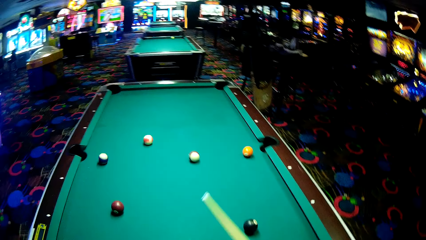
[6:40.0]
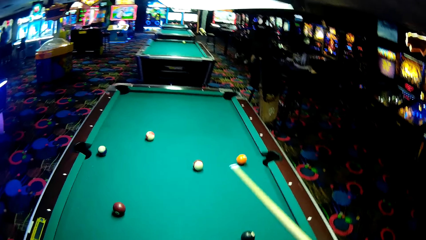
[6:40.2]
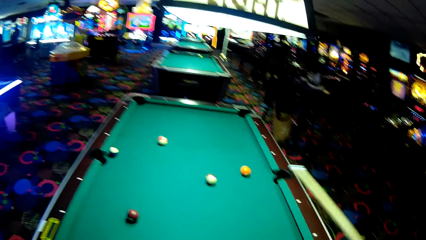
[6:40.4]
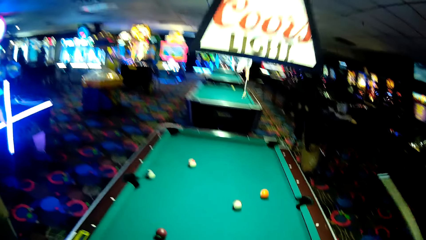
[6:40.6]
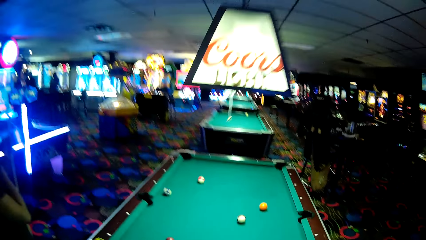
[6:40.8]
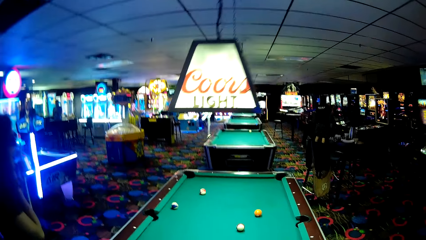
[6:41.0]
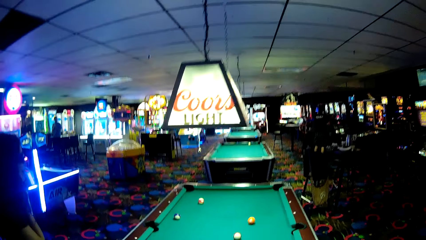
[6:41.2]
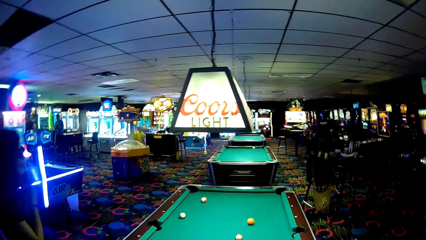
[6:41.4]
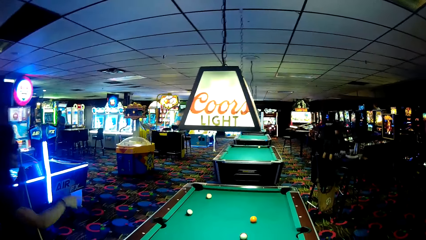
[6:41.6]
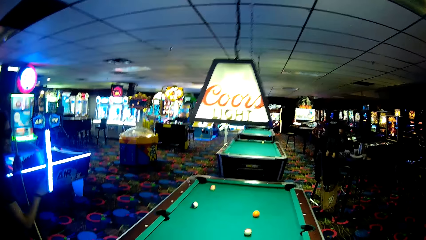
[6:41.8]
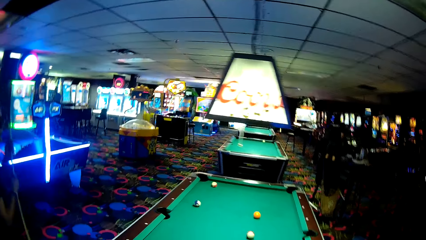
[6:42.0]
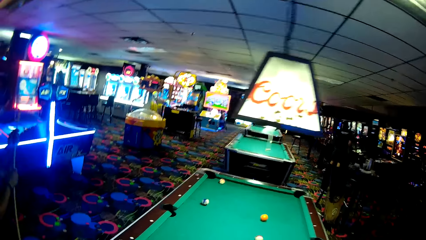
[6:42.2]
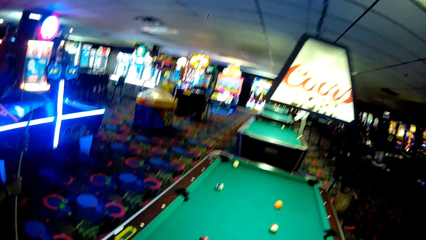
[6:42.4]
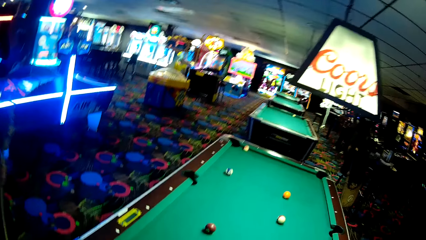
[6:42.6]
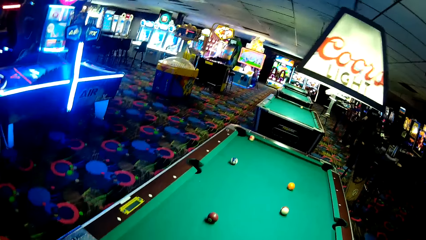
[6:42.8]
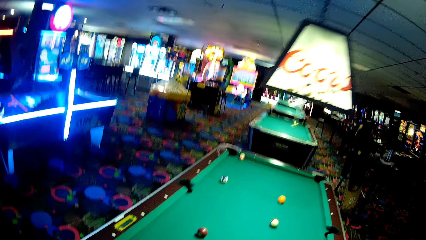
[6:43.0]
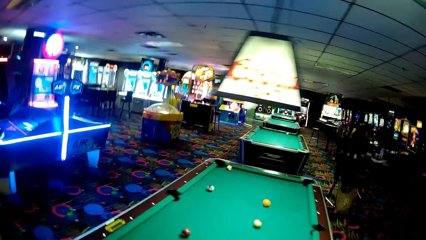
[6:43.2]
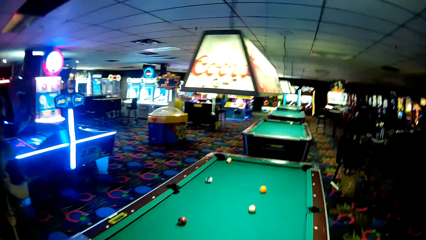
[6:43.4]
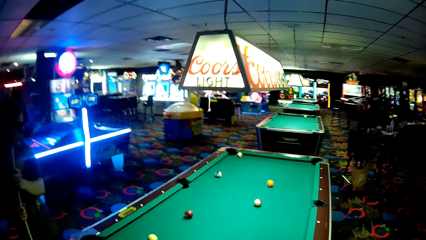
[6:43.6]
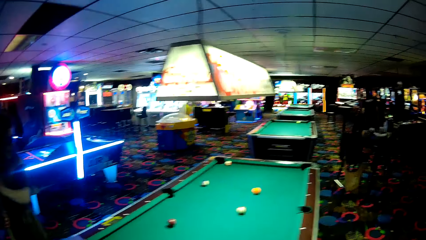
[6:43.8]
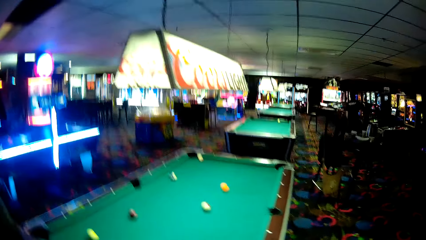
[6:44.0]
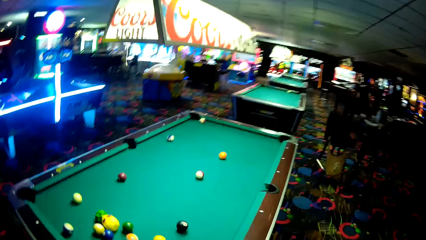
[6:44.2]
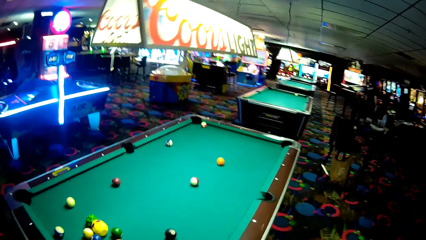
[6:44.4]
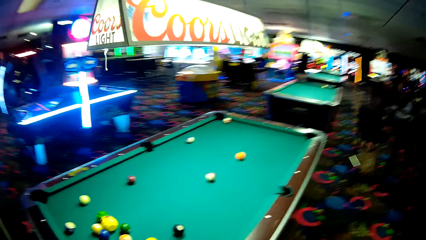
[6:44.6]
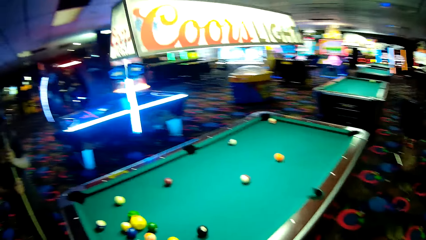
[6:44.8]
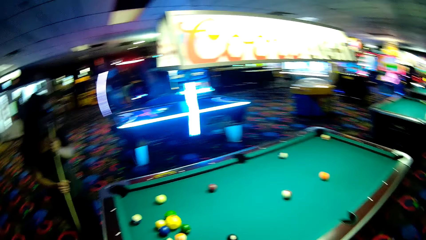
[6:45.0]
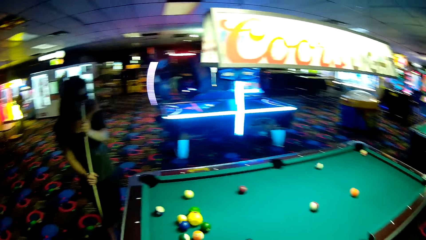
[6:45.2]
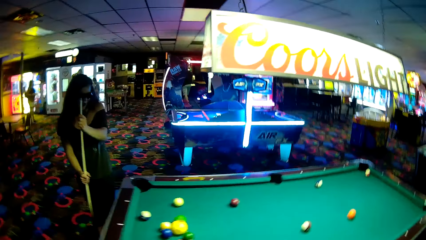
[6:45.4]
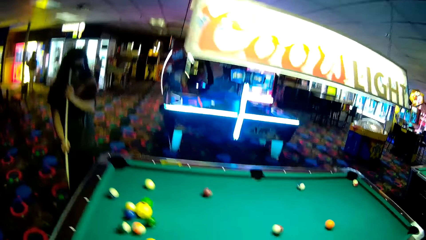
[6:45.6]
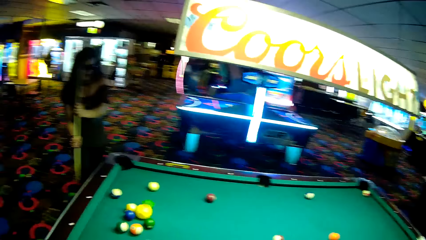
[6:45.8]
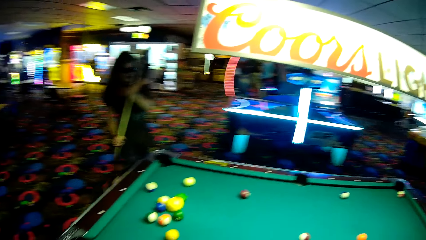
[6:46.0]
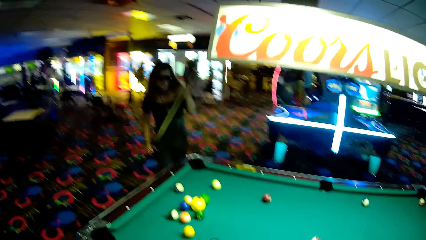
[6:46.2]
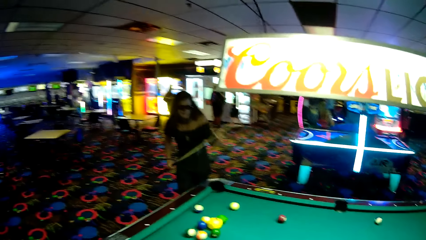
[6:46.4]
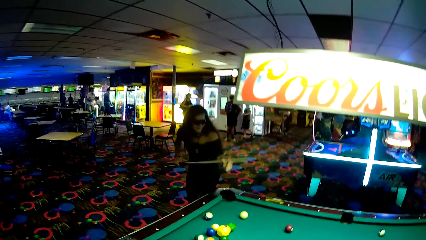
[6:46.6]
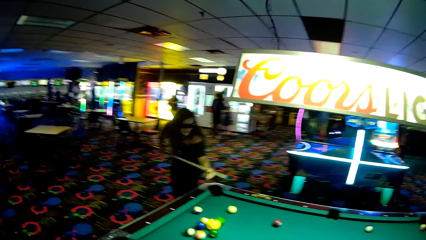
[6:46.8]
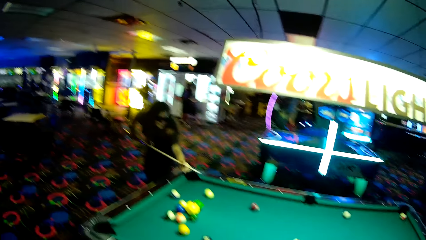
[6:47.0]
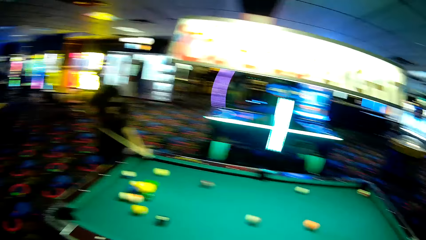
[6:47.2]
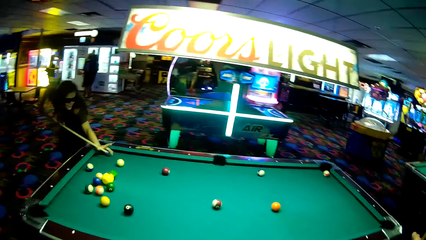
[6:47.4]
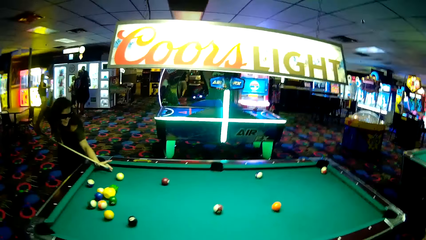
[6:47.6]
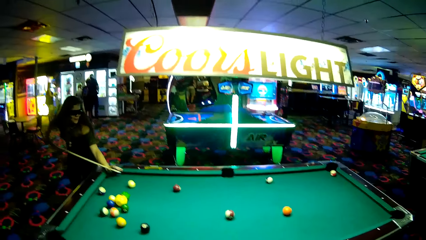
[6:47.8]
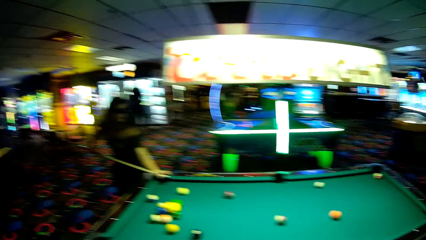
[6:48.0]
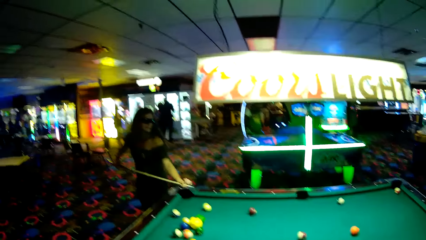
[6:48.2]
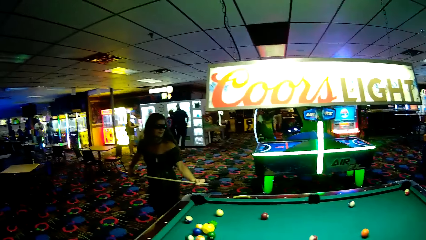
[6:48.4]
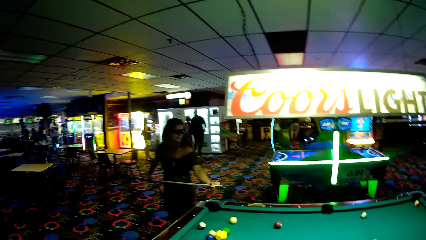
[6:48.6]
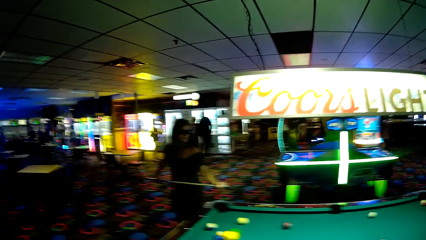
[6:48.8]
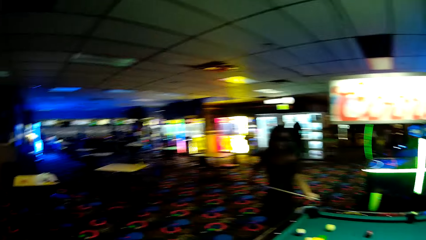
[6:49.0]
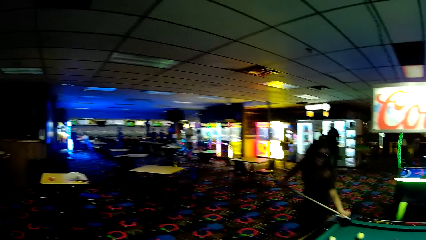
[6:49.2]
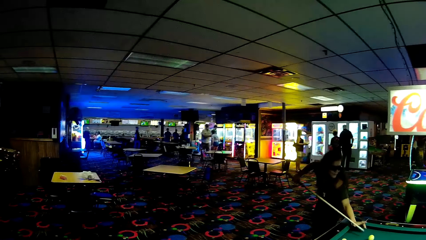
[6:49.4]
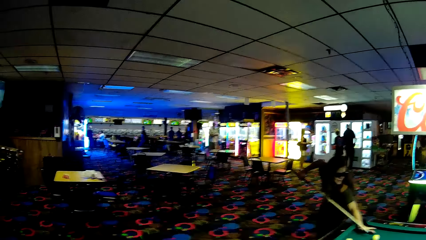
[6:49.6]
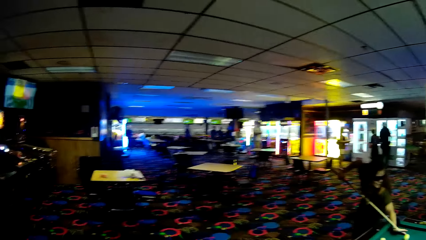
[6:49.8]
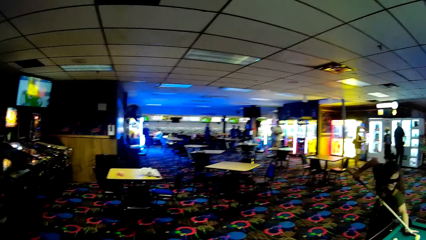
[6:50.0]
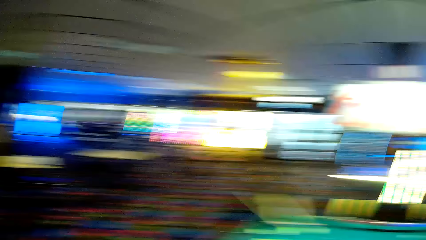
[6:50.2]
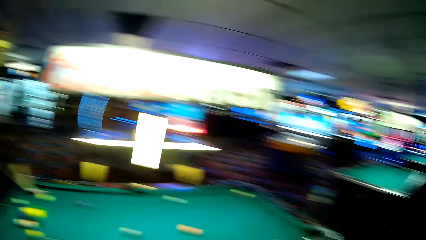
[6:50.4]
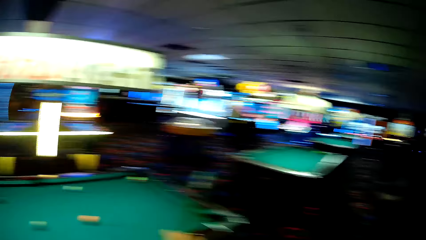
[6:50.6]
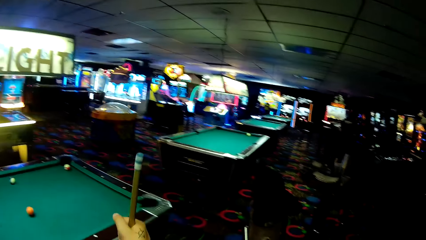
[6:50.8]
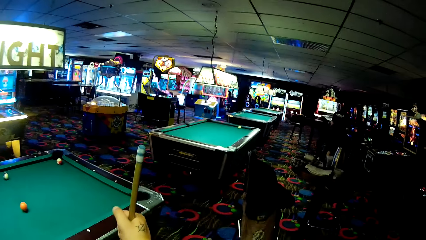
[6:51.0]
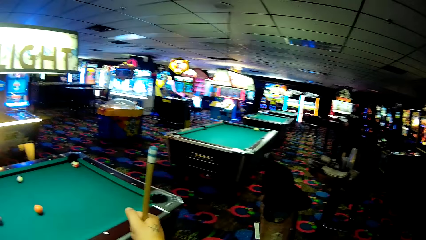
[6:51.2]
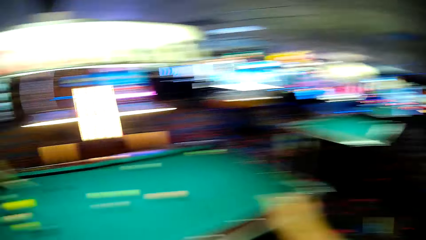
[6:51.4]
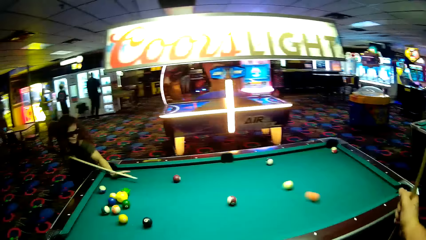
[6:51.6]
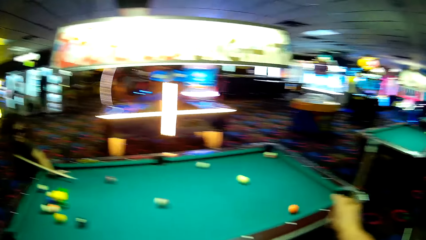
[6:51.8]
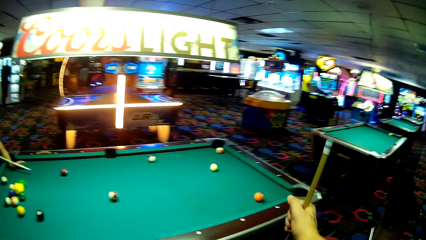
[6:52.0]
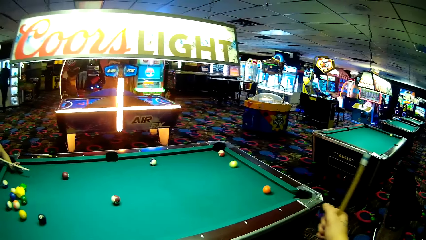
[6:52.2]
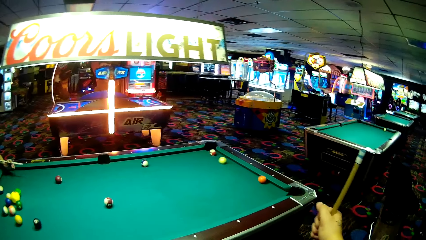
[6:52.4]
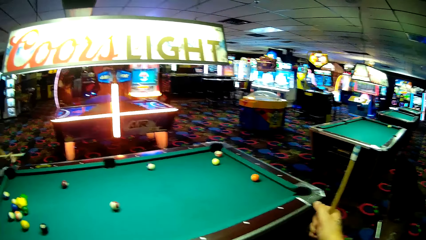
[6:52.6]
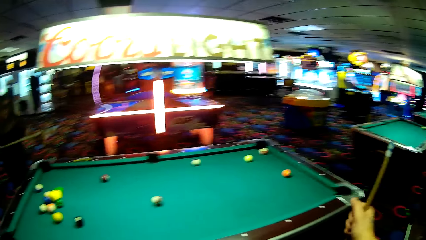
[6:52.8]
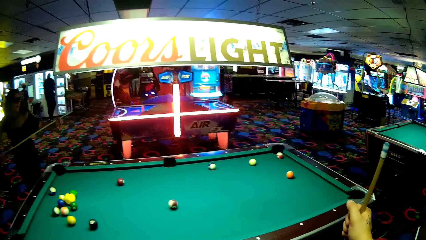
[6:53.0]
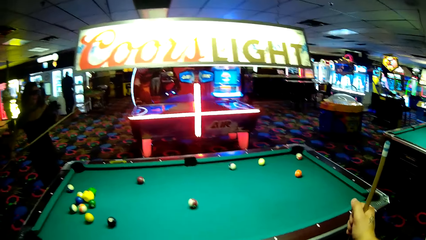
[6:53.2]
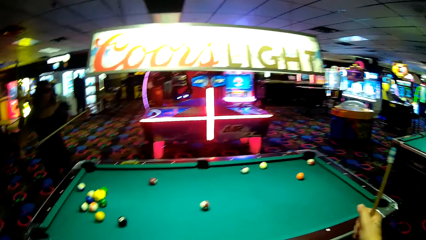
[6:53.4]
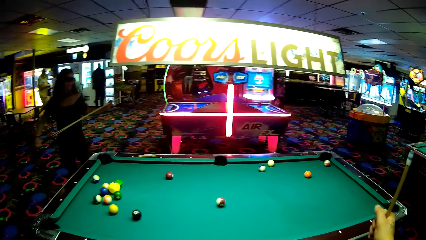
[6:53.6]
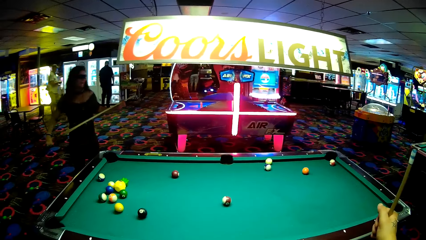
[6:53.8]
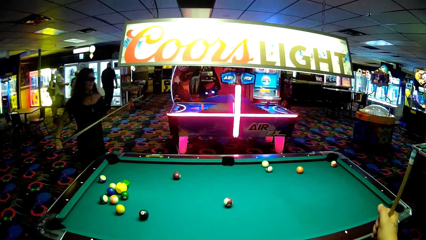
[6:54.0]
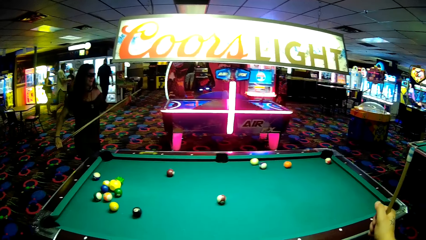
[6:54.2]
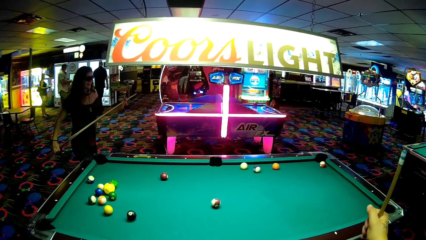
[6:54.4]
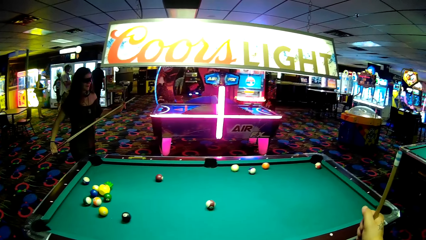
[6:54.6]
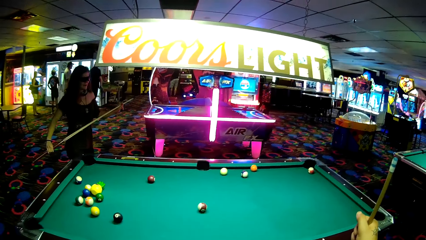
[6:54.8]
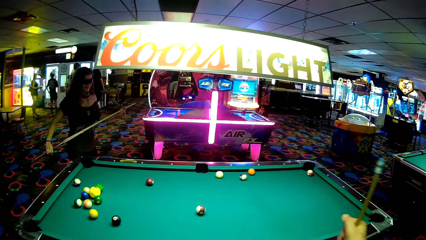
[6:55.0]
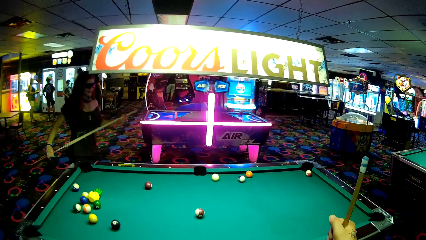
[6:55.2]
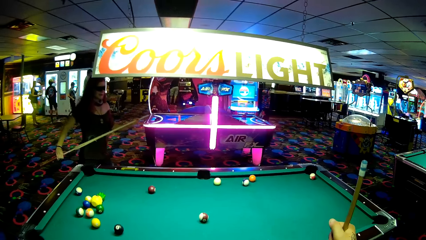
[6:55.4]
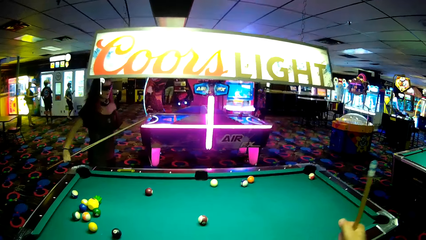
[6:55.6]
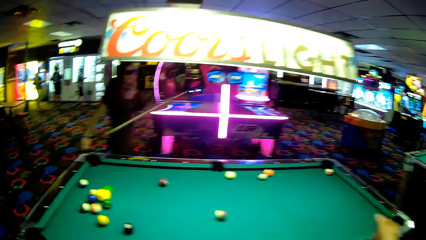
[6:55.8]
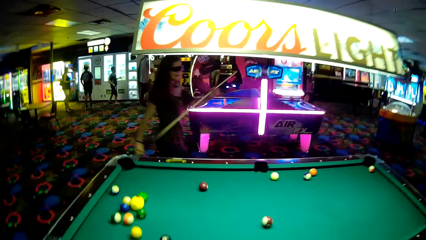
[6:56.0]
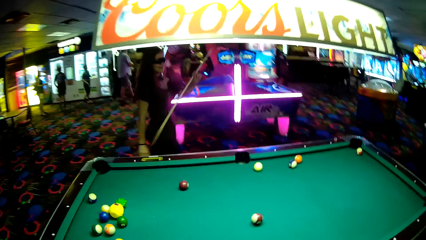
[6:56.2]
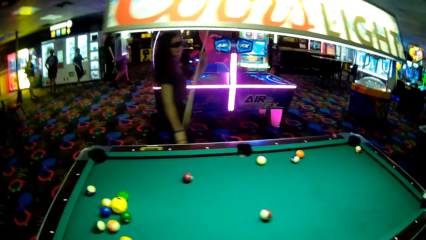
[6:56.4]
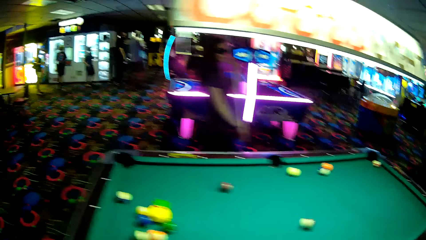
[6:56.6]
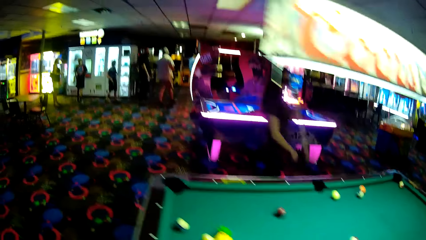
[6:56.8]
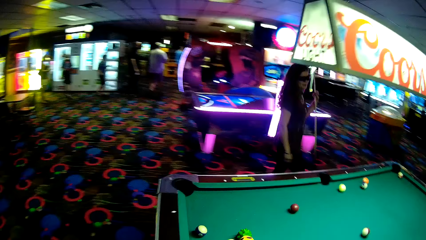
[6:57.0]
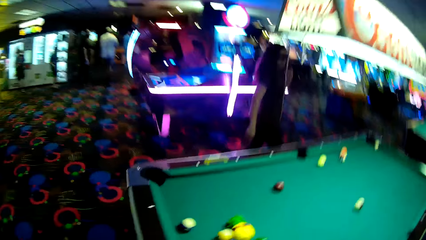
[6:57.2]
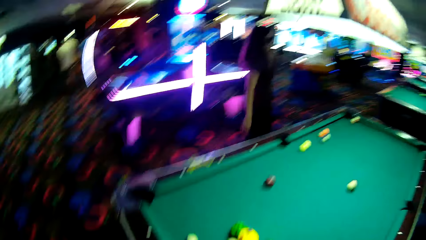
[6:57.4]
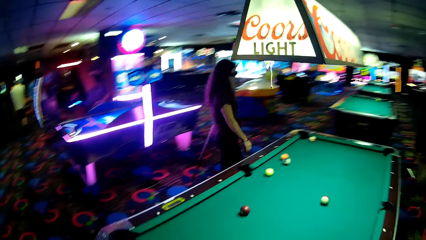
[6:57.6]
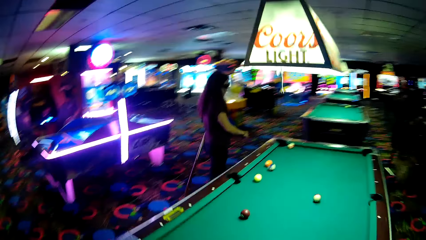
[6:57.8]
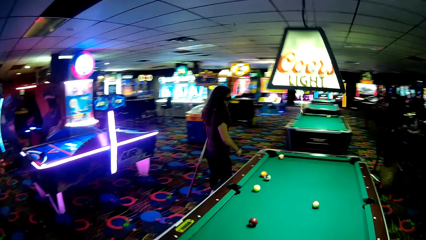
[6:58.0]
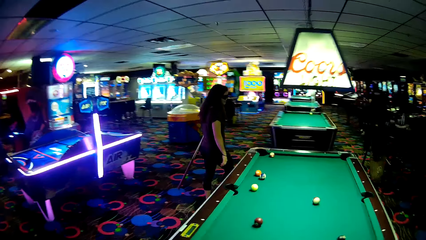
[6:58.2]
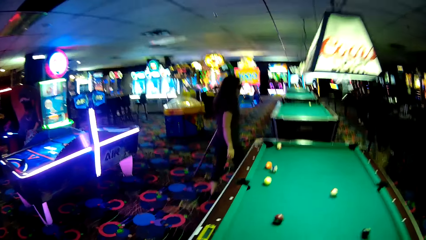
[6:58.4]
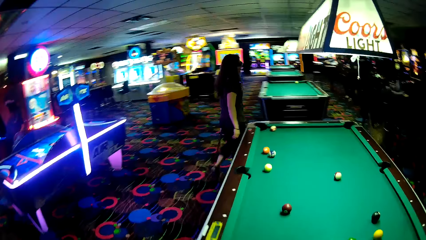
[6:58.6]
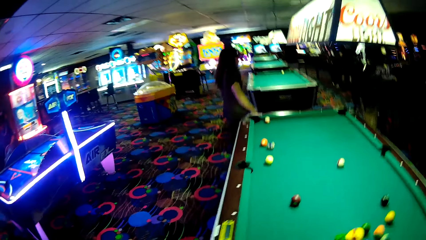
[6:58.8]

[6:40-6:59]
The camera wearer walks around a casino. A lady interacts with the camera wearer. The camera wearer walks around the casino. The lady plays pool table game. The camera wearer looks around. The lady pushes a ball with a pool stick. The camera wearer holds the pool stick on the floor. The lady walks around the casino. The camera wearer walks around the casino.
